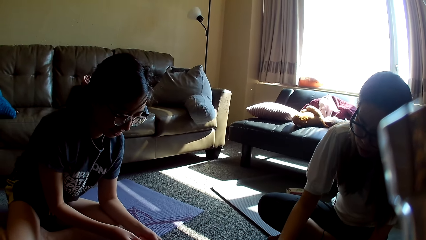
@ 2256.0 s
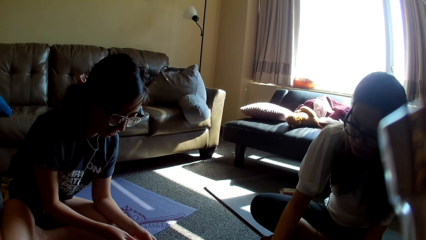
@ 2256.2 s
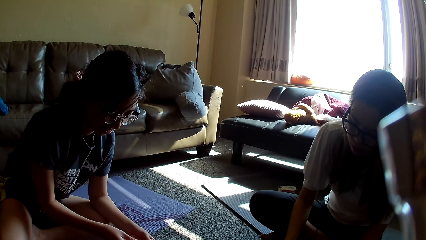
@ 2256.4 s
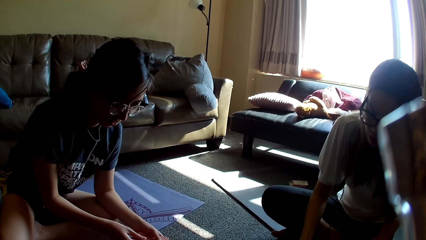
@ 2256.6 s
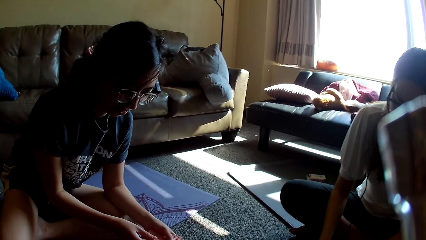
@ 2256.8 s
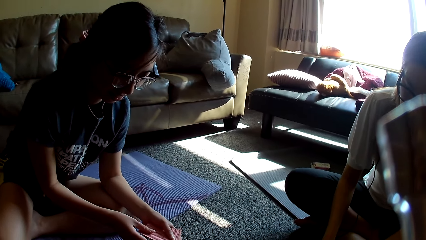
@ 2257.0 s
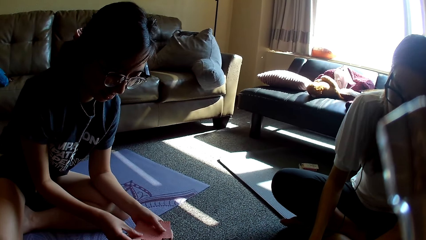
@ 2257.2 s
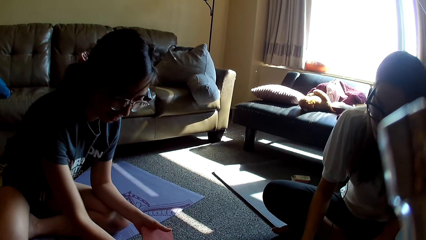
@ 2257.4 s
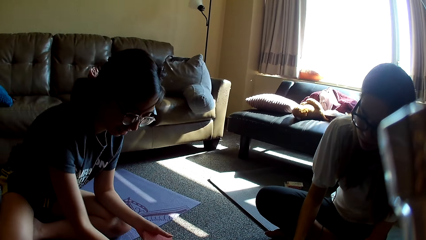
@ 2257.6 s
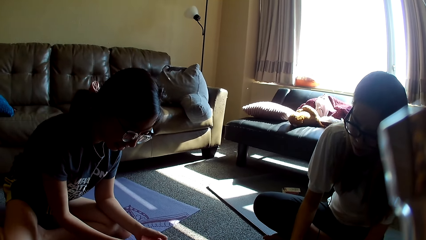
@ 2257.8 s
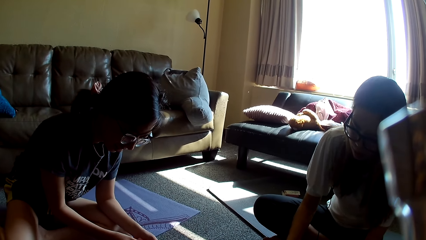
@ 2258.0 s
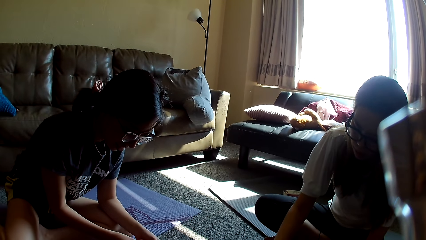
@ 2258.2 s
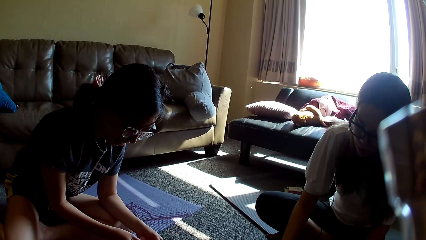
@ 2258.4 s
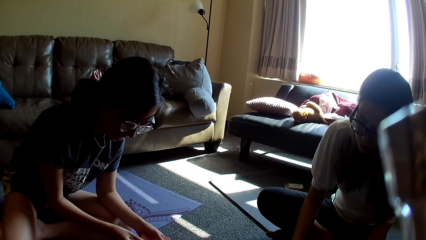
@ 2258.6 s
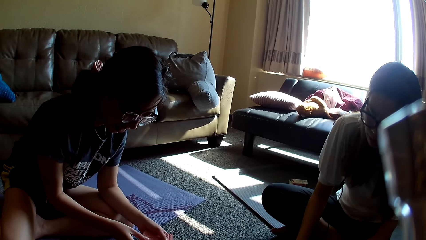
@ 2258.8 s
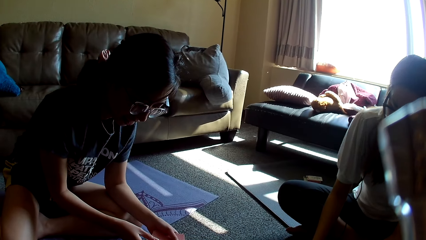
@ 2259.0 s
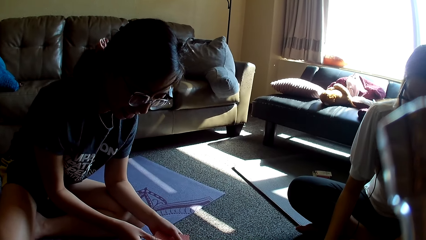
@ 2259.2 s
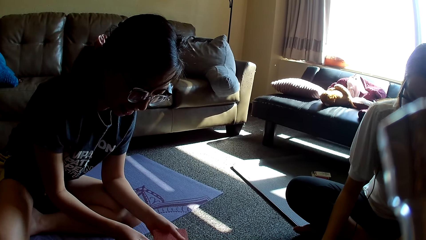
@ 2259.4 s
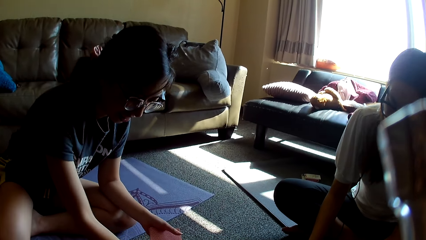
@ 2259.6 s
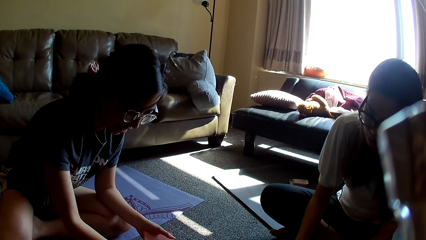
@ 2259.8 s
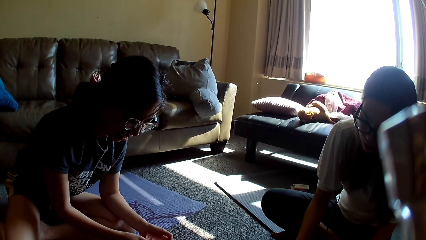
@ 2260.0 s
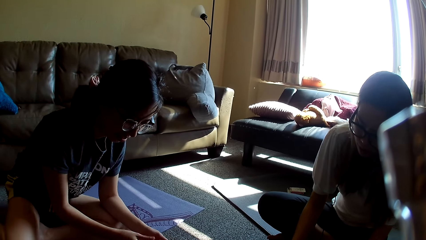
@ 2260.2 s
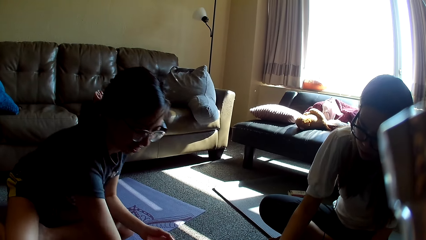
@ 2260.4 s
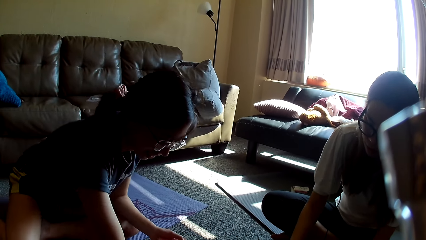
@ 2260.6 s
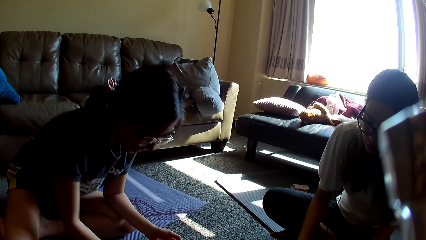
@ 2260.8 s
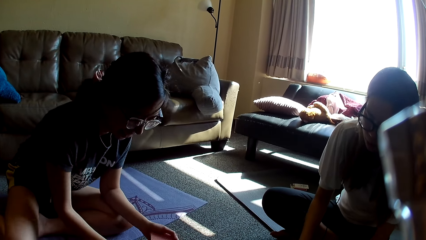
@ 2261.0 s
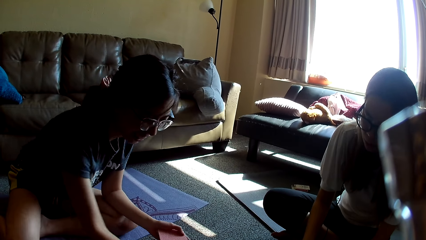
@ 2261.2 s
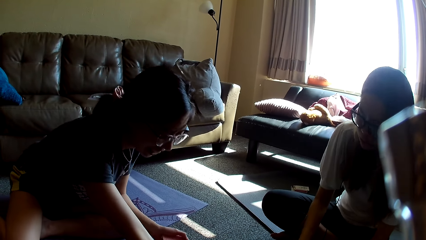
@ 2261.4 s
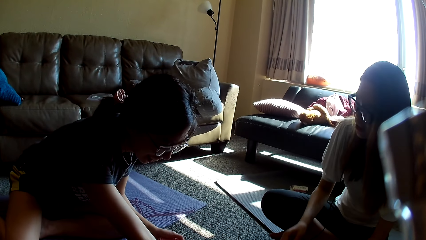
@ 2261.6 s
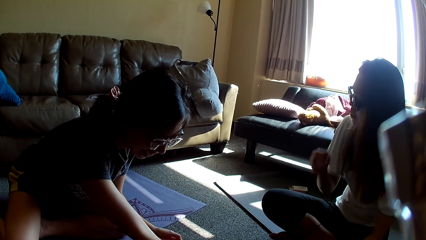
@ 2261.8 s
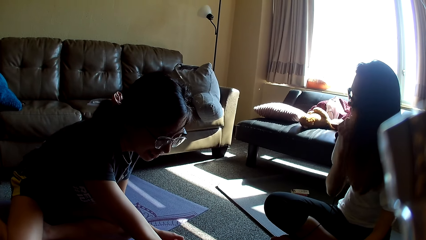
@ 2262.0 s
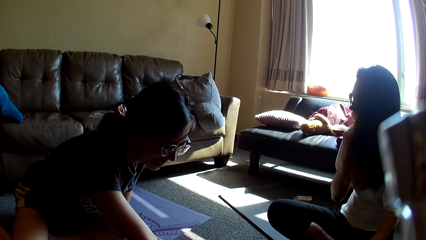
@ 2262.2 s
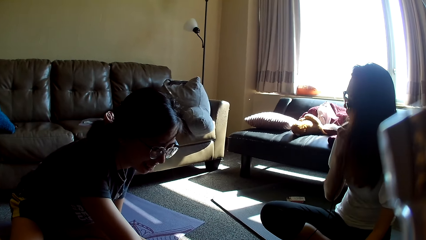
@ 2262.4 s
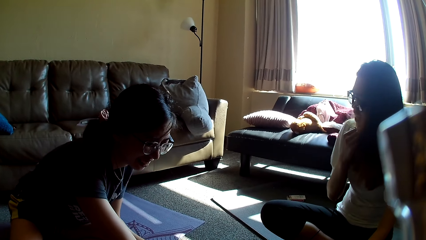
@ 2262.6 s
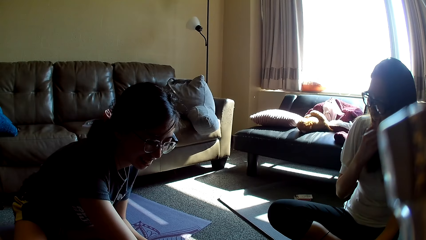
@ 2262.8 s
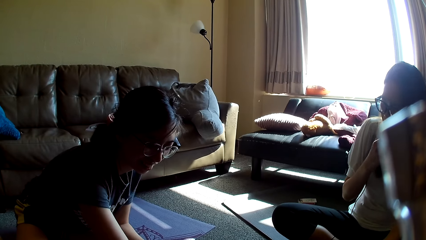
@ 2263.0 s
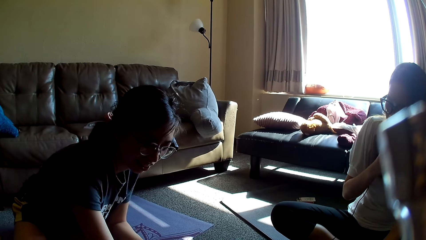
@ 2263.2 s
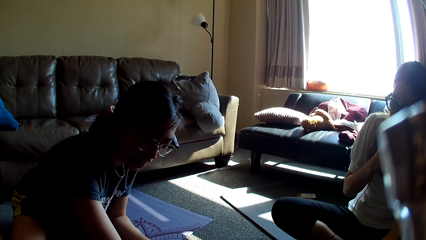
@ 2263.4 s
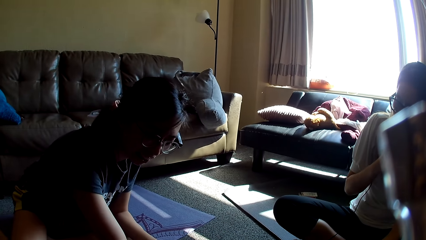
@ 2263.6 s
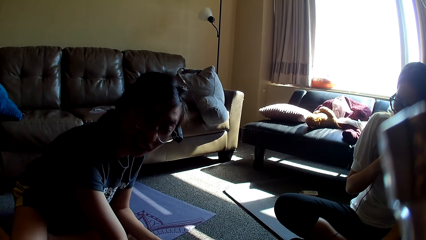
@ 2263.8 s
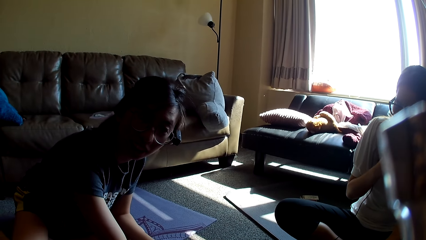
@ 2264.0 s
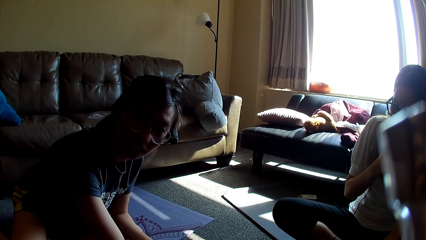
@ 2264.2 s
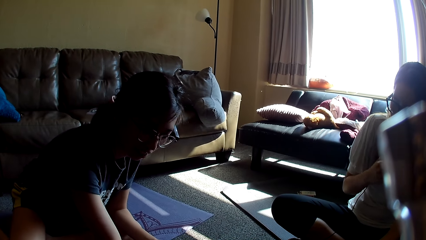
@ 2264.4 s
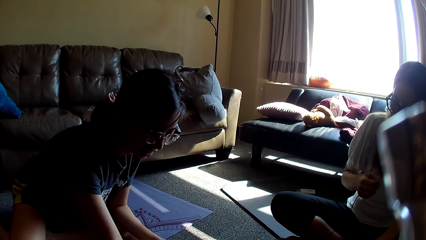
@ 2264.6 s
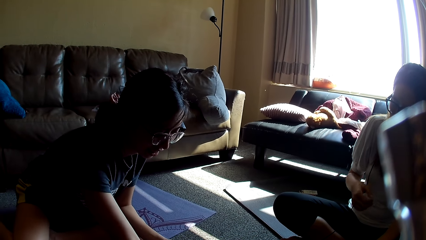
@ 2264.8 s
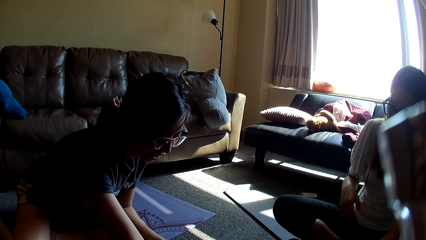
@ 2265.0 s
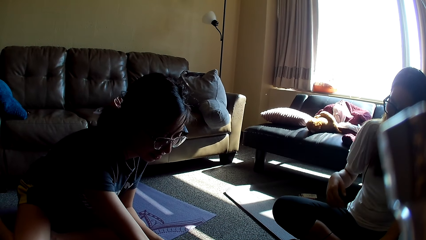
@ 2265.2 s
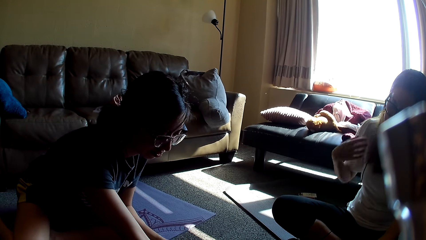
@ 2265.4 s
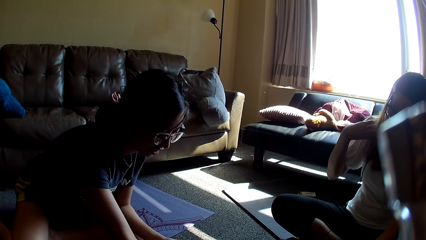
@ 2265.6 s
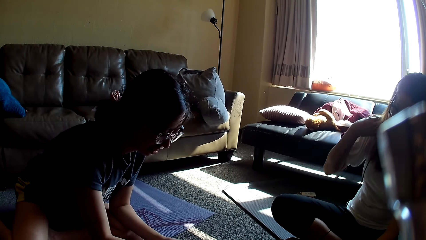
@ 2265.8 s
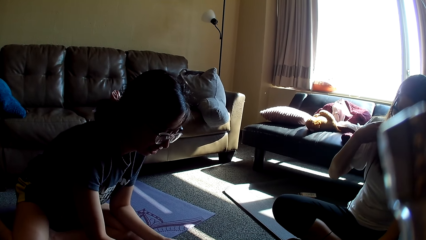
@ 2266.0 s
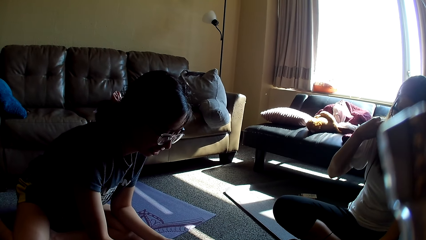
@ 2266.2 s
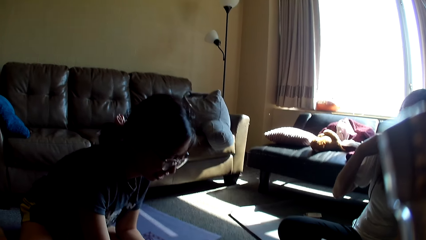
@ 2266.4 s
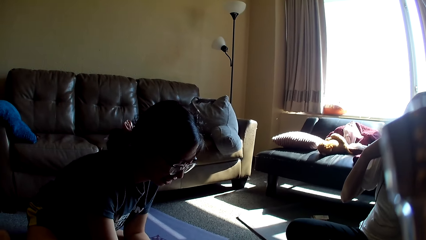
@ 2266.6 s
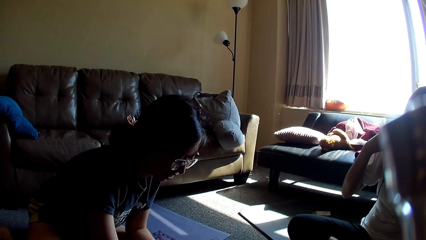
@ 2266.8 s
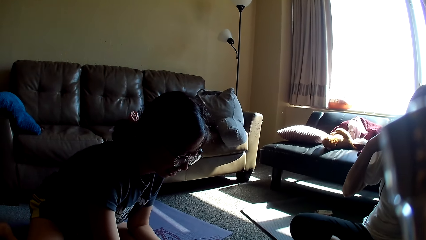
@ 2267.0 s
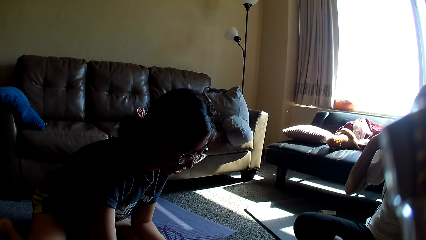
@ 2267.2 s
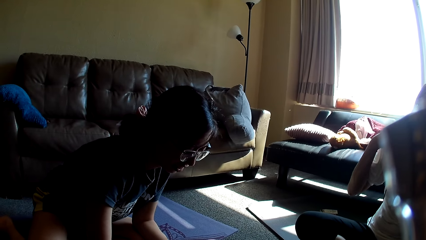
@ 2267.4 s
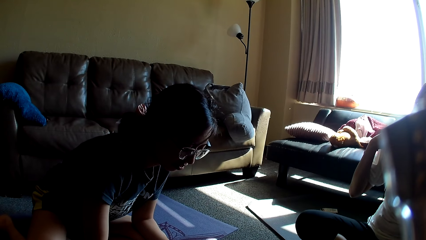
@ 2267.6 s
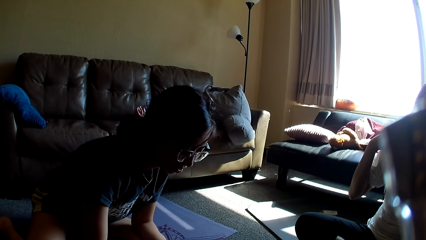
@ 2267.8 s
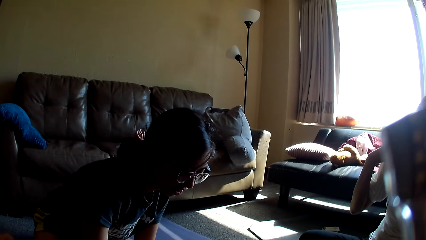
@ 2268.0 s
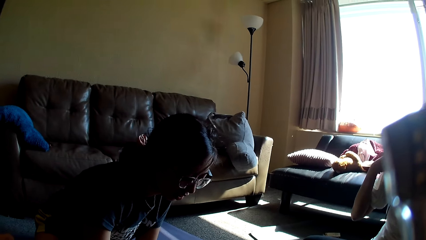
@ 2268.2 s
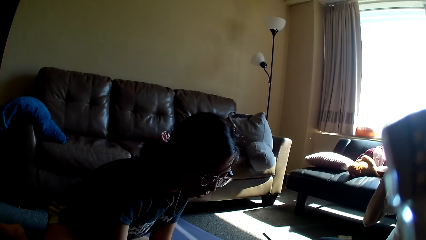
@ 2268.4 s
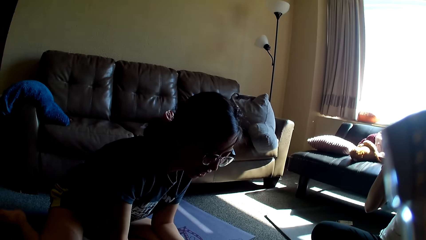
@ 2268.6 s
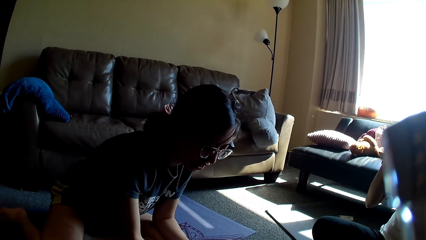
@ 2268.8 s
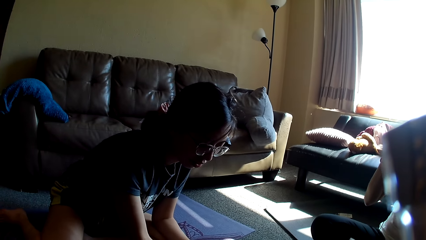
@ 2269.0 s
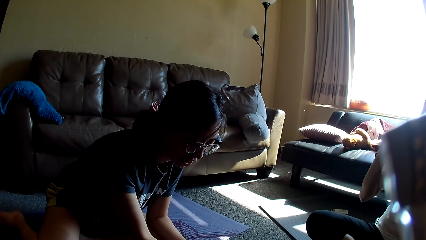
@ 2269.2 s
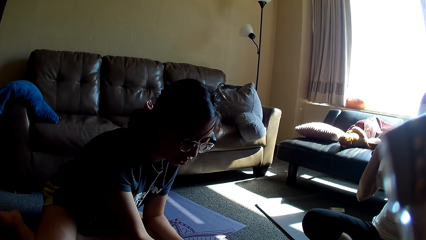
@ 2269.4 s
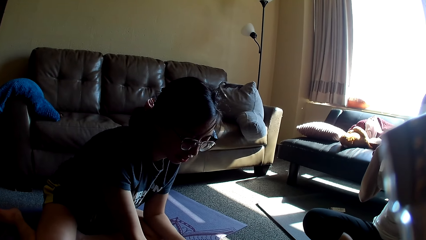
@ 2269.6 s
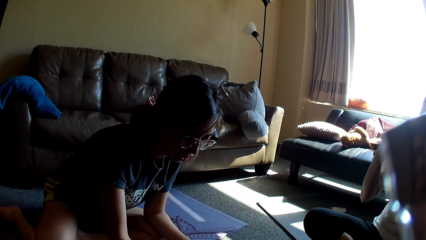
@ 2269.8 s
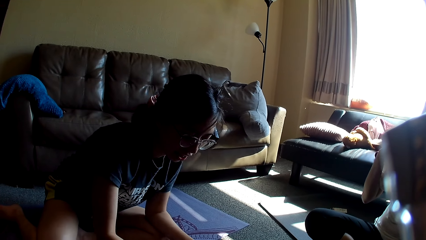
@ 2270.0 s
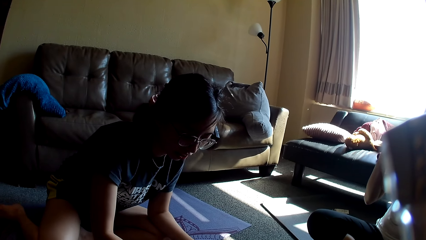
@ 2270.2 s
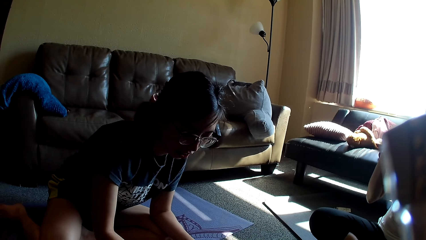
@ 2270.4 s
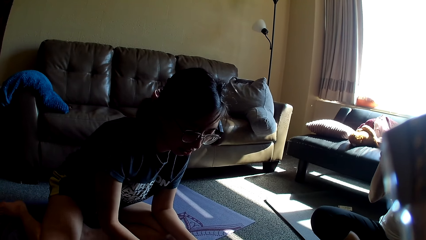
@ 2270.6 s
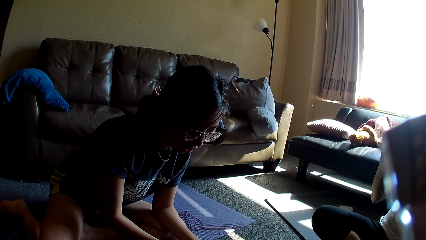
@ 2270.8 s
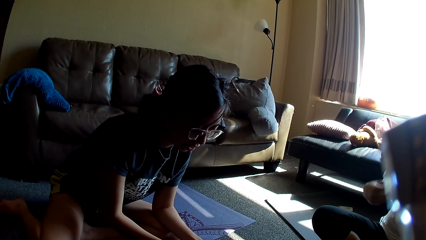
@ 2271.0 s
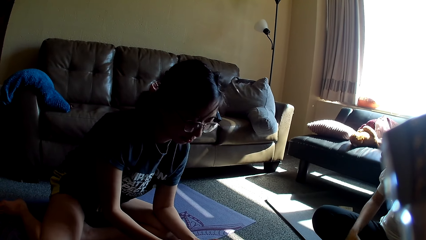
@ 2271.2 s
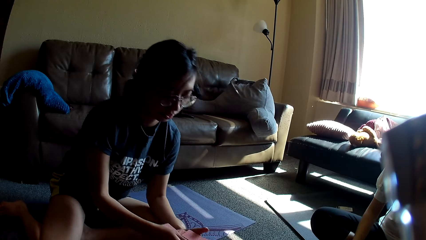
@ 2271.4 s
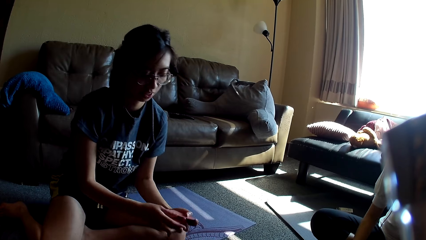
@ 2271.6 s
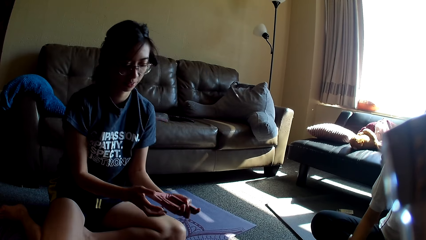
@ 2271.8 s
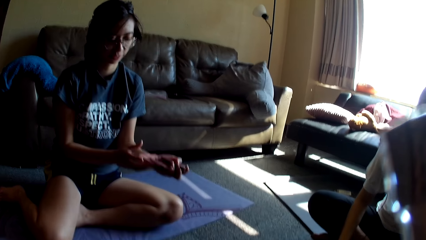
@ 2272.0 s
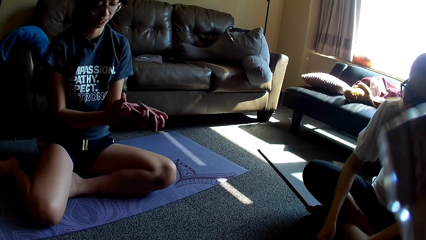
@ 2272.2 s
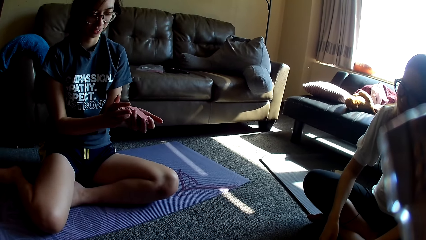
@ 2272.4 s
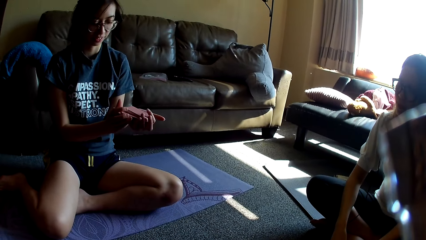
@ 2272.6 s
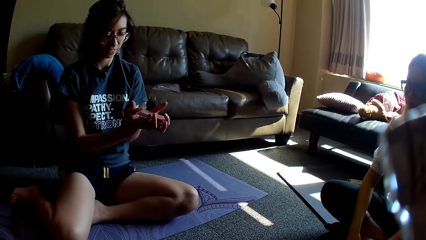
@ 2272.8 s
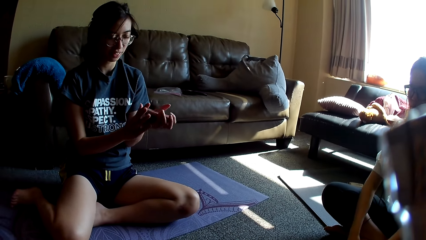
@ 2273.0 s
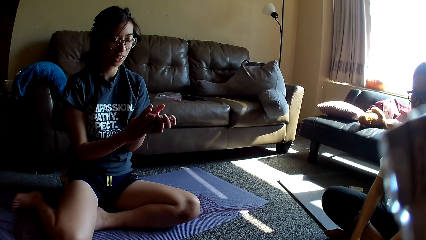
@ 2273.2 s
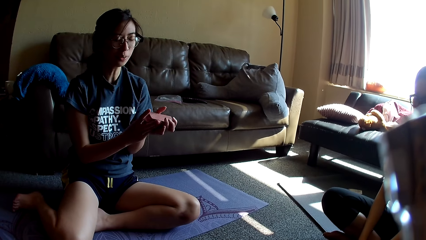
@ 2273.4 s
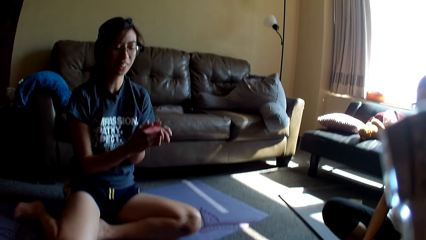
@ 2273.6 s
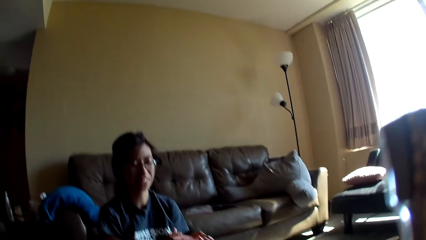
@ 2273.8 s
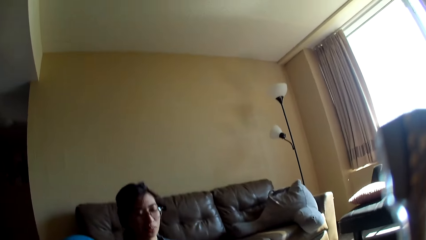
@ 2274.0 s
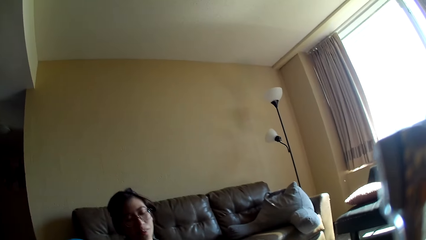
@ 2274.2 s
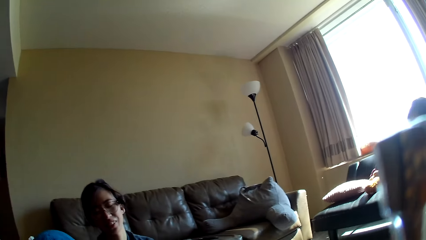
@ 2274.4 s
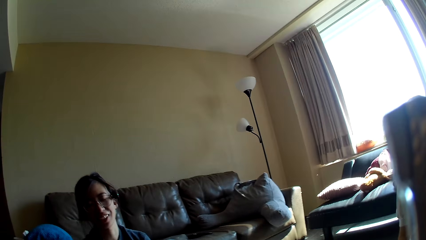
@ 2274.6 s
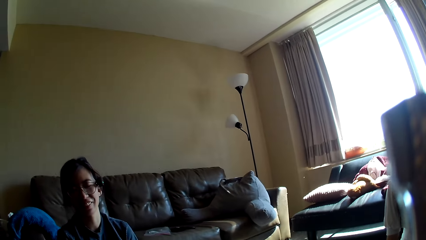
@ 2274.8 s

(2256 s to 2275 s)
A lady holds cards. Another lady drops a card game. The first lady drops the card game and holds the card game. The other lady drops the card game. The first lady drops the card game, touches the card game and drops the card game. The other lady drops the card game. The first lady taps on the floor and moves a hand. The other lady touches her hair, rubs the face and touches her blouse. The camera wearer looks around. The first lady holds the cards. The other lady lowers a hand. The first lady aligns the cards.
